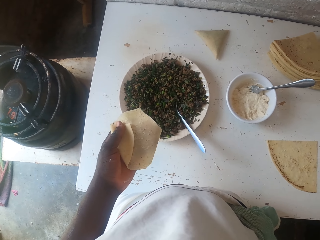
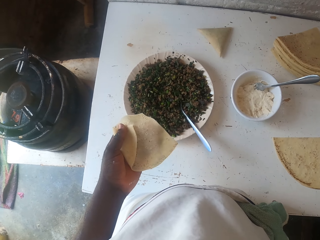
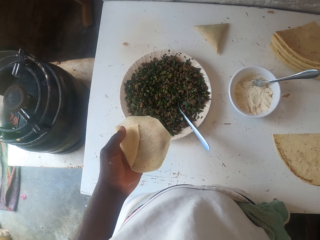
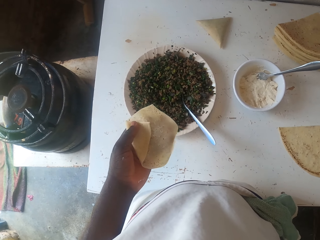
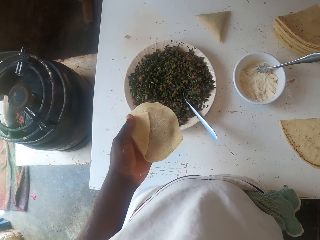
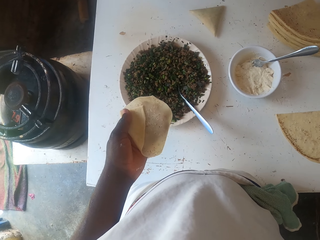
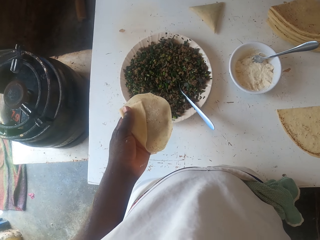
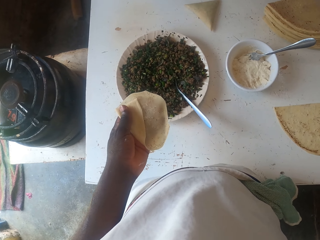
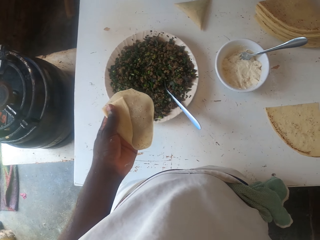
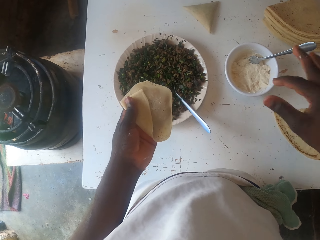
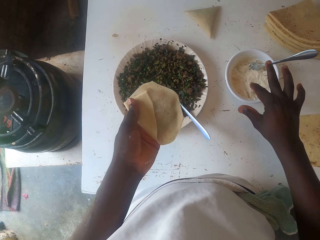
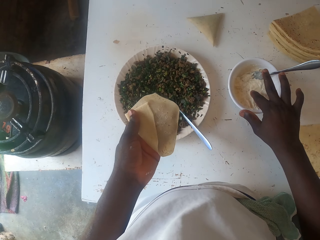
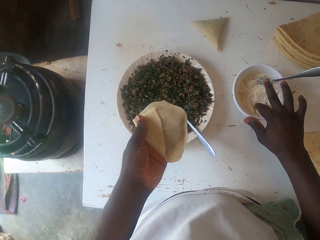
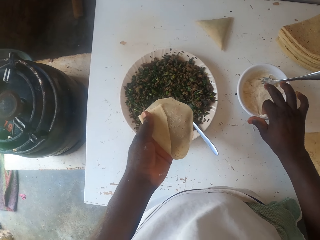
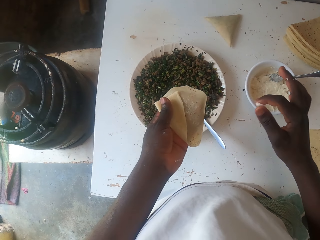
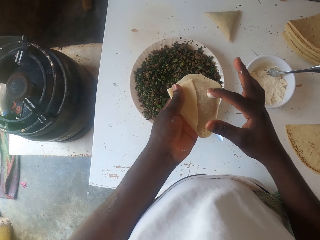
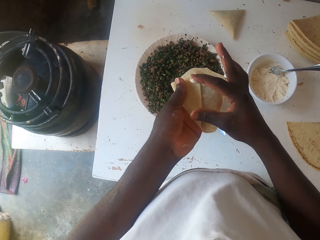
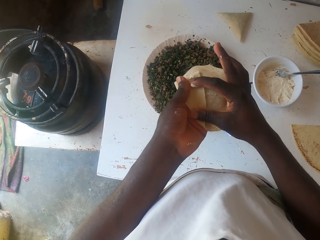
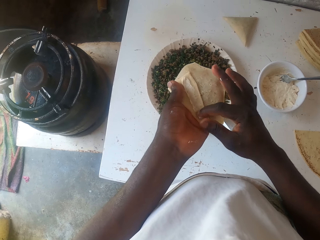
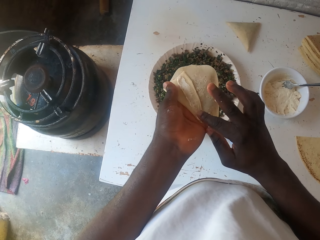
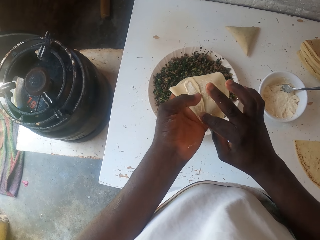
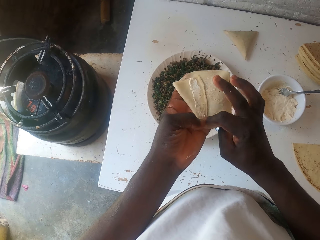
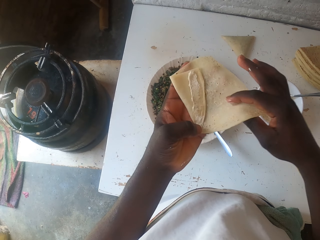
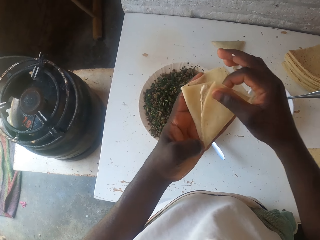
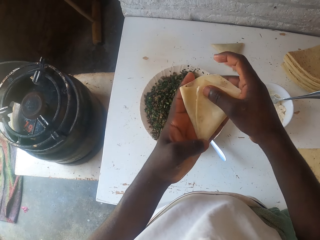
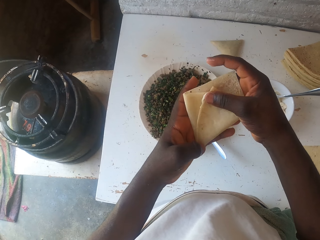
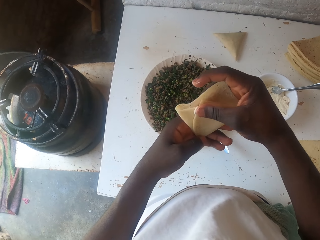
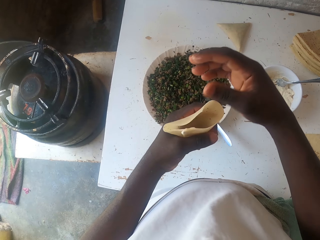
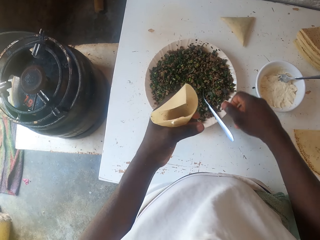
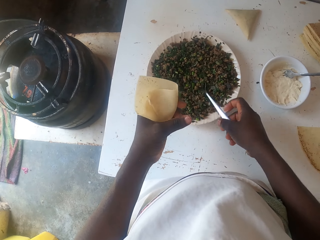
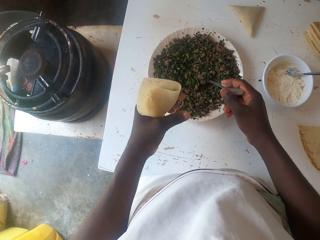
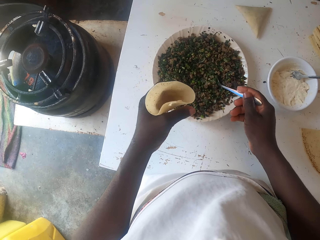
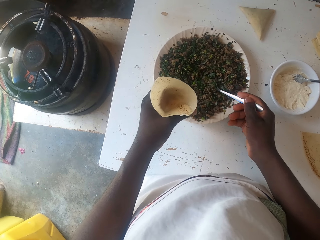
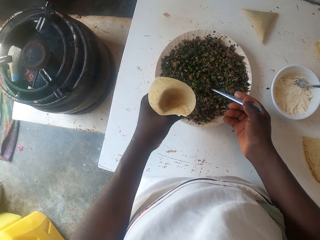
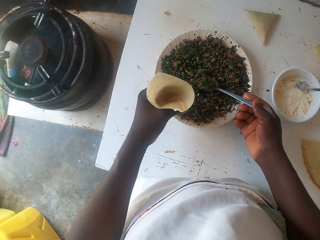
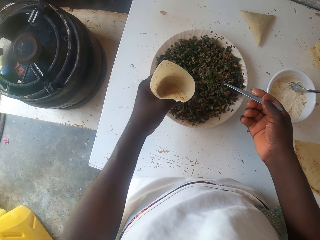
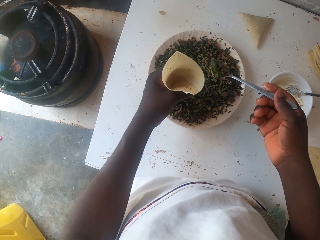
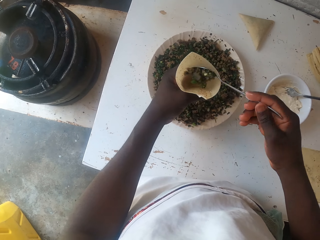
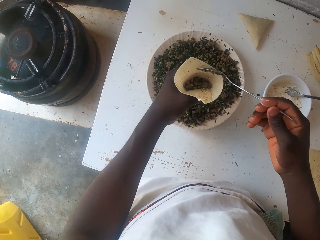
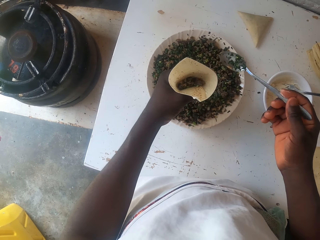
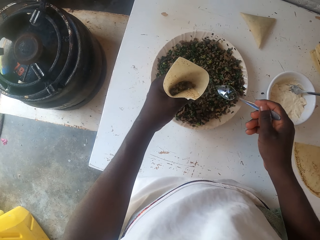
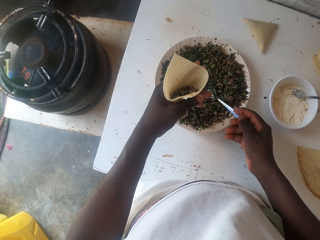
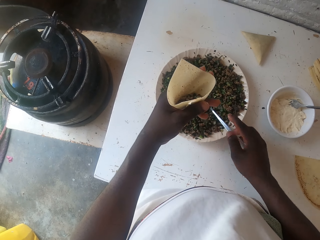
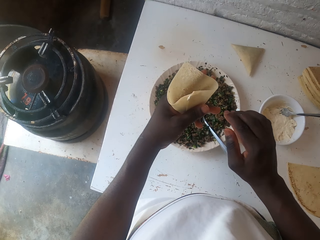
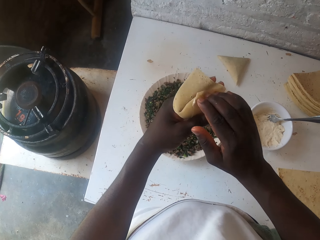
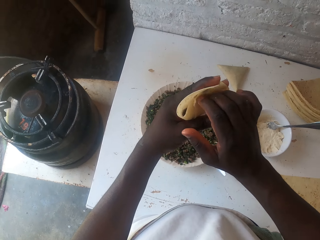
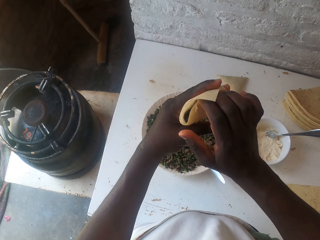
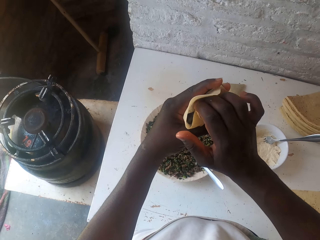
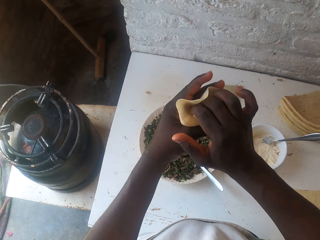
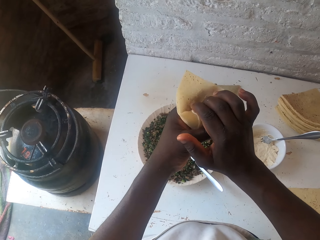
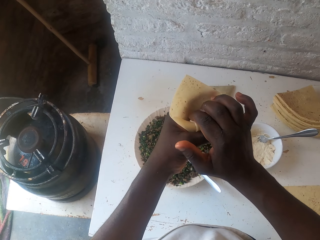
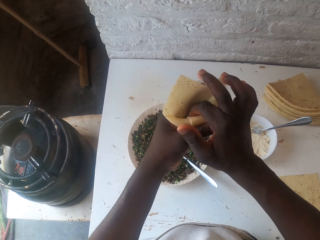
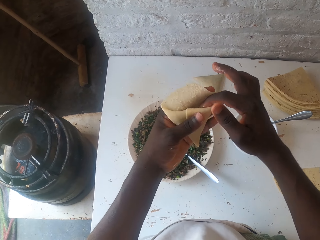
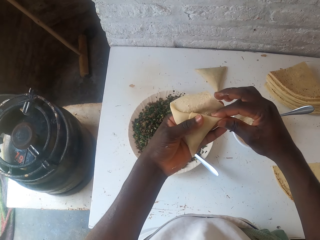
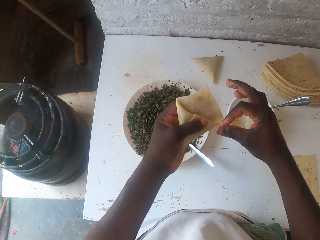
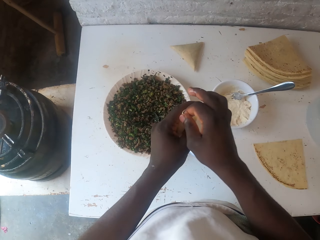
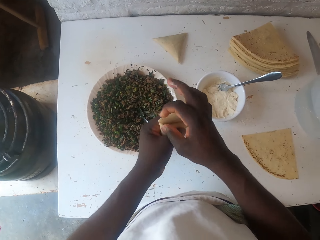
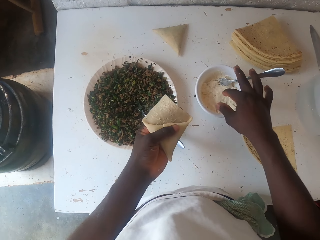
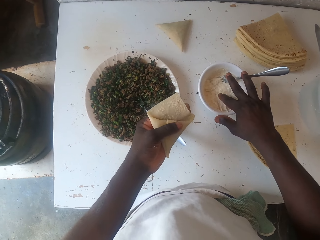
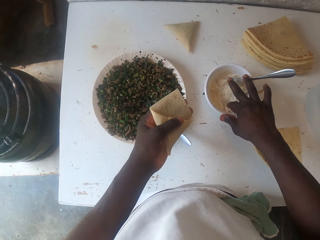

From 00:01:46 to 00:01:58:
The camera wearer scratches the body. They pick the dough paste and smear the dough paste on the dough sheet or samosa pastry pocket. They fold the samosa pastry pocket, pick up the spoon, scoop the boiled peas, fill the samosa pastry pocket with the boiled peas, place the spoon in the boiled peas plate and seal the samosa pastry pocket.

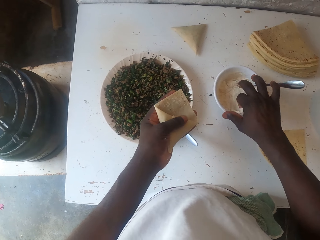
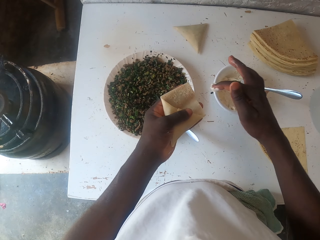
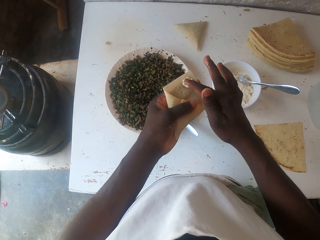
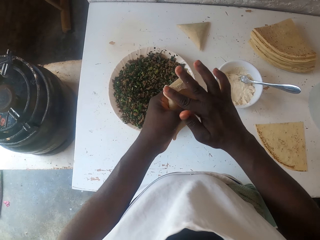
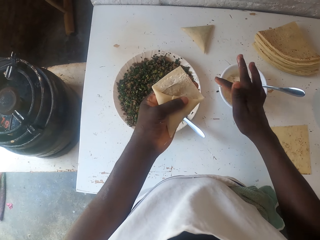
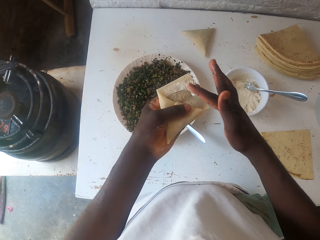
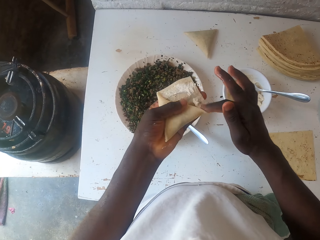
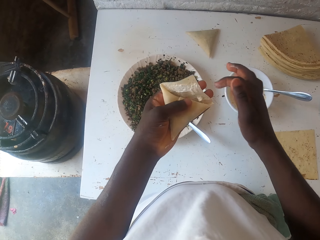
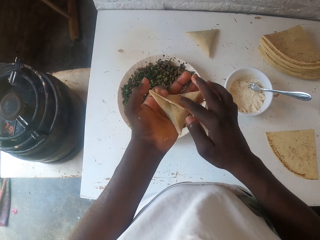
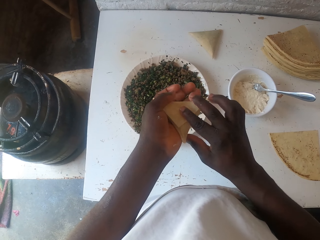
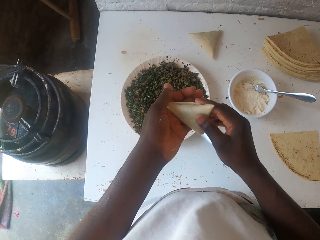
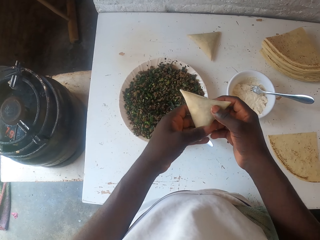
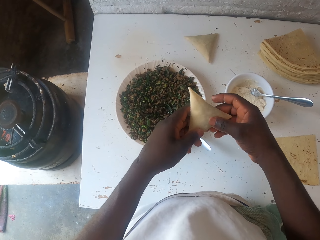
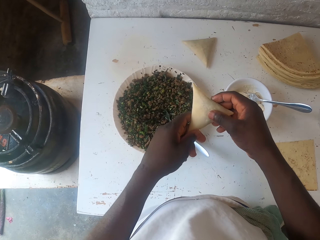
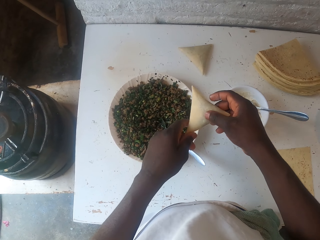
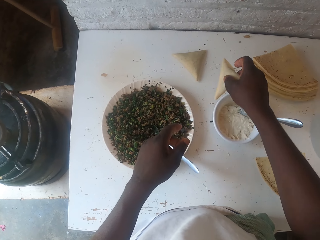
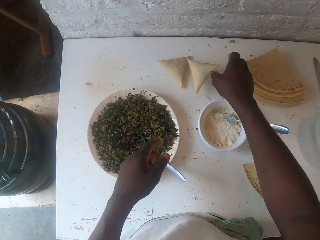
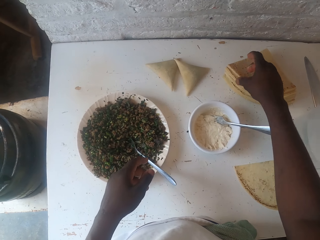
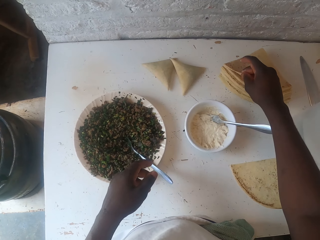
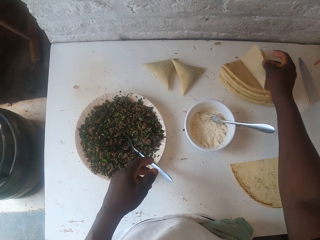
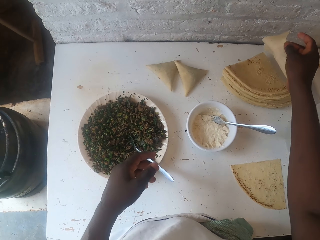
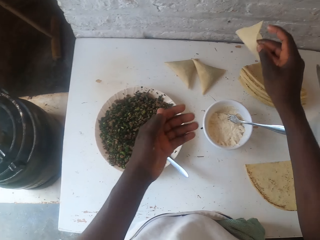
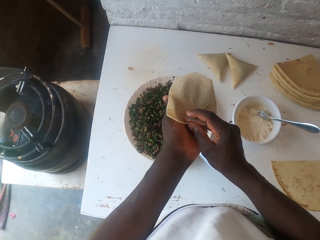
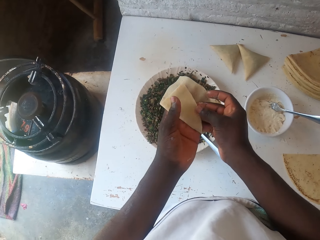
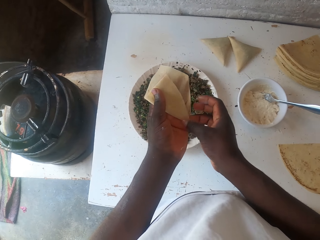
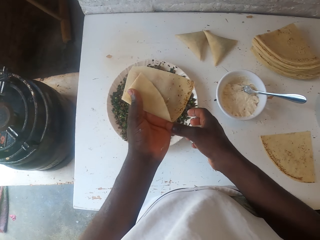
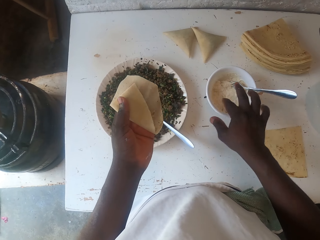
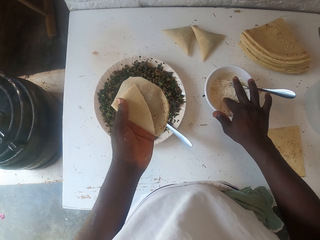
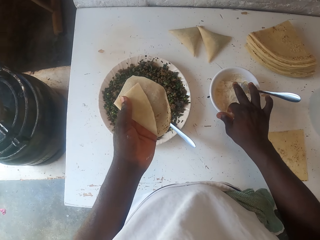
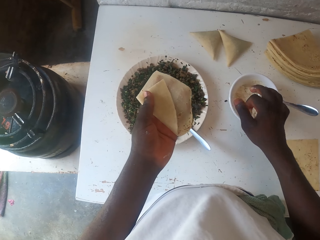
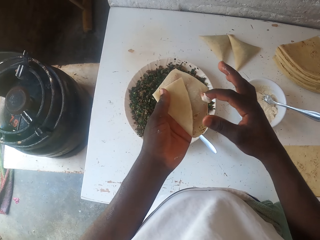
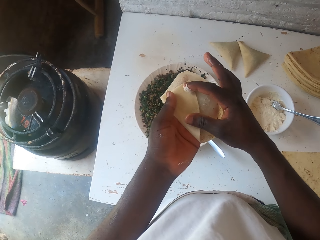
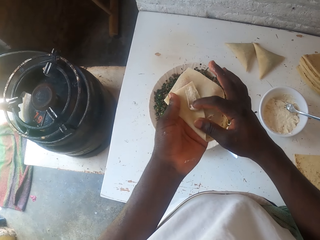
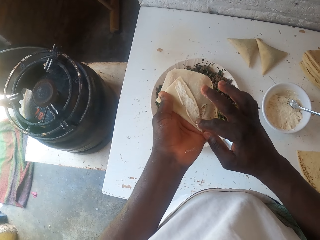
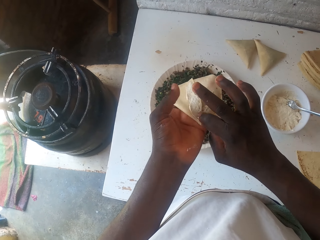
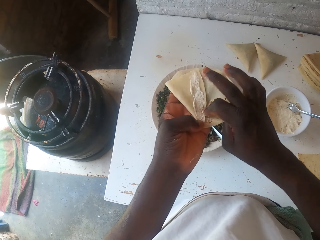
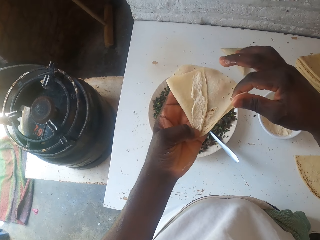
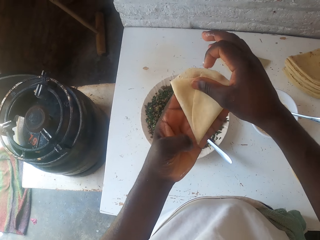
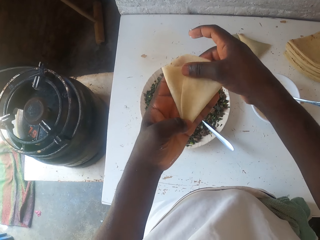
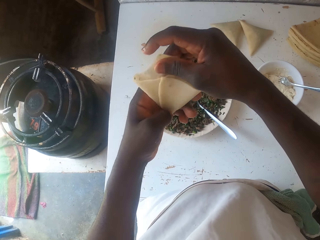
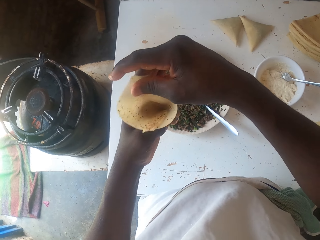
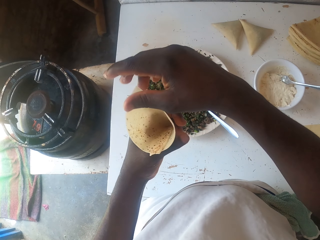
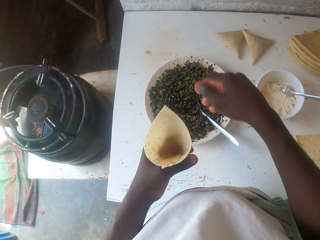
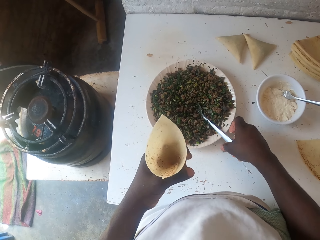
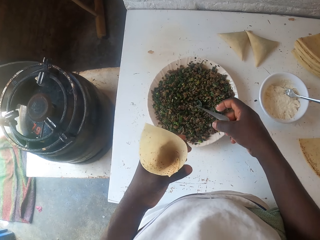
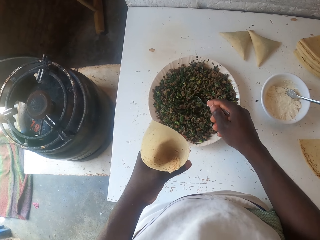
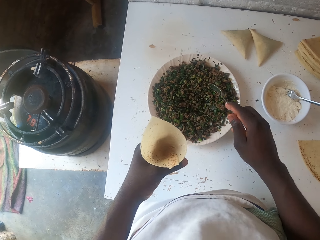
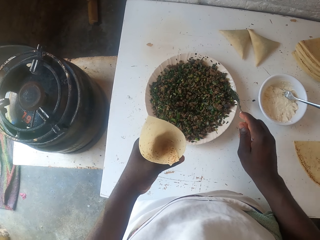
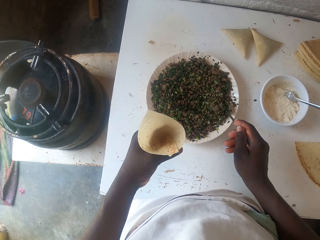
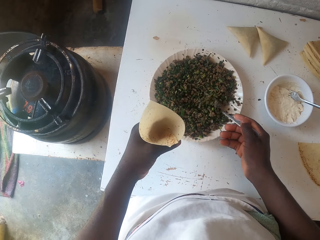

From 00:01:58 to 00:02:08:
The camera wearer moistens the samosa pastry pocket. They place the samosa pocket on the table. They pick up the samosa pastry pocket and fold the samosa pastry pocket. They pick the dough paste and smear the dough paste on the dough sheet. They fold the samosa pastry pocket, pick up the spoon and put something in the dough sheet.
